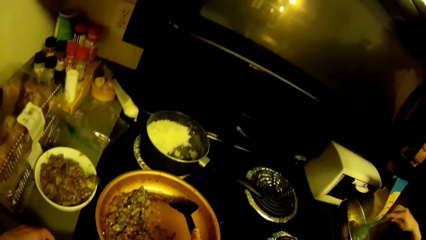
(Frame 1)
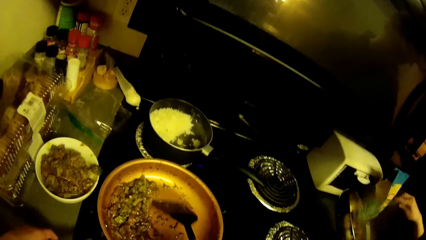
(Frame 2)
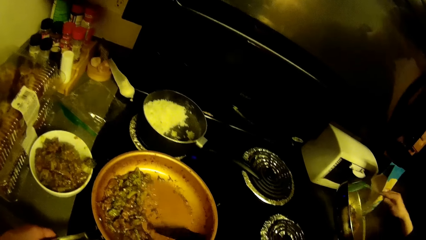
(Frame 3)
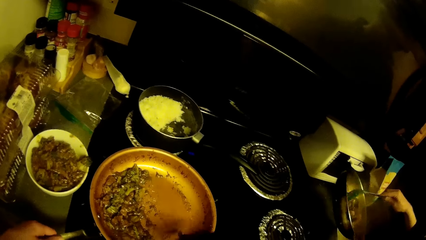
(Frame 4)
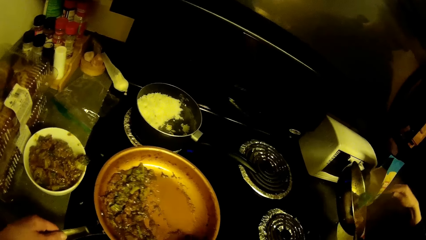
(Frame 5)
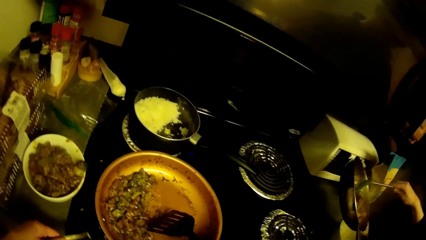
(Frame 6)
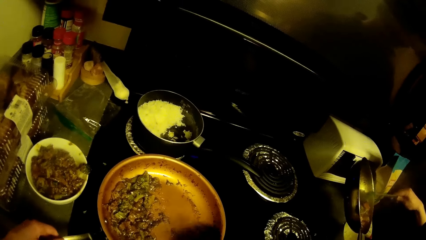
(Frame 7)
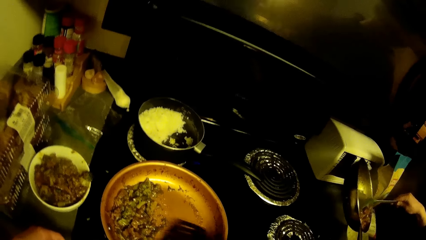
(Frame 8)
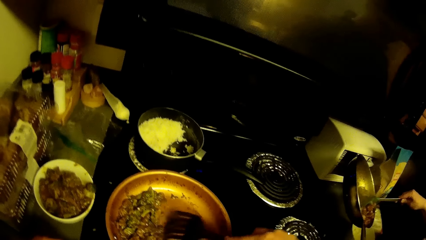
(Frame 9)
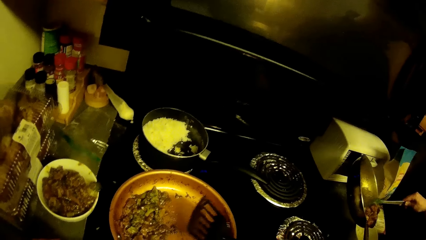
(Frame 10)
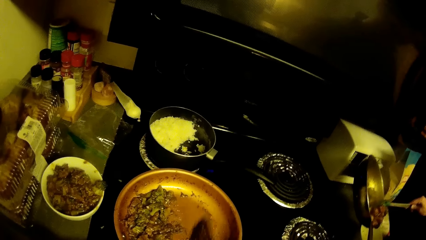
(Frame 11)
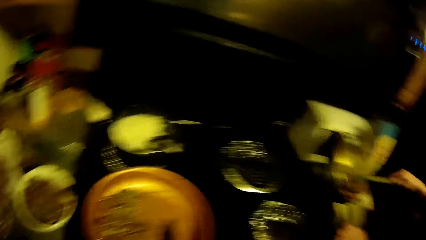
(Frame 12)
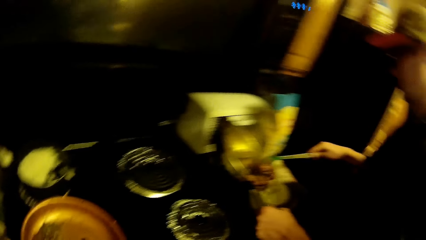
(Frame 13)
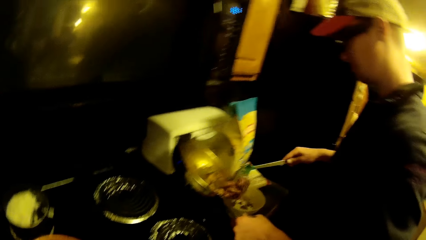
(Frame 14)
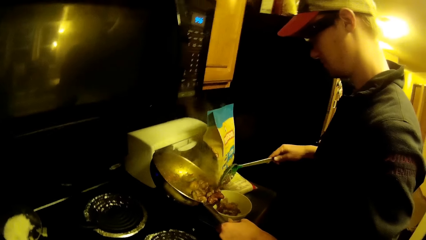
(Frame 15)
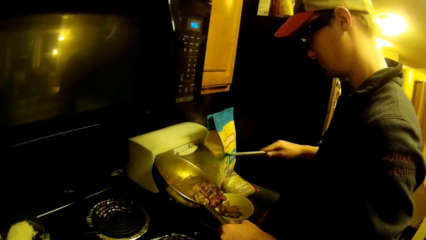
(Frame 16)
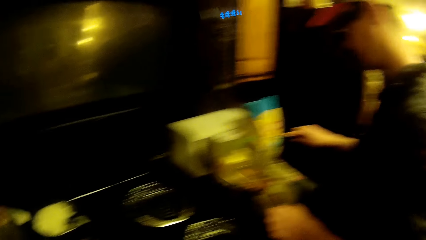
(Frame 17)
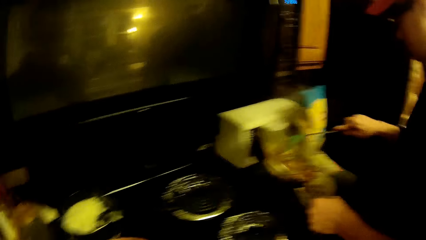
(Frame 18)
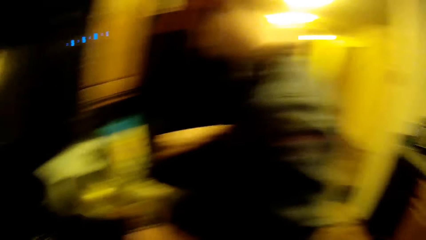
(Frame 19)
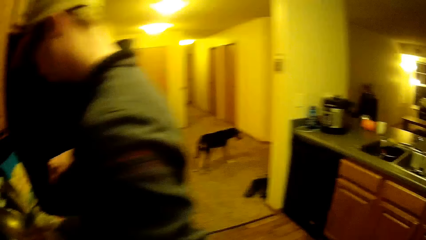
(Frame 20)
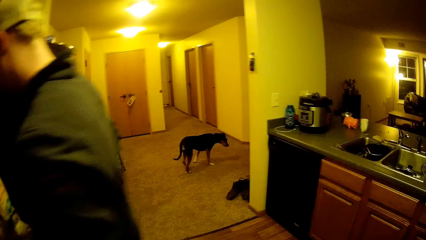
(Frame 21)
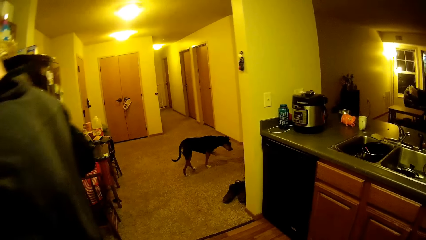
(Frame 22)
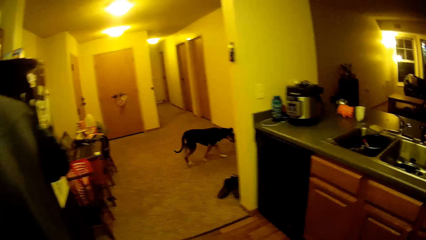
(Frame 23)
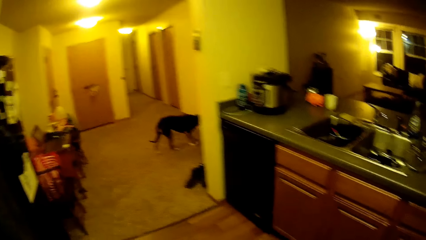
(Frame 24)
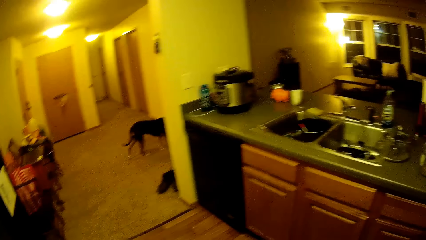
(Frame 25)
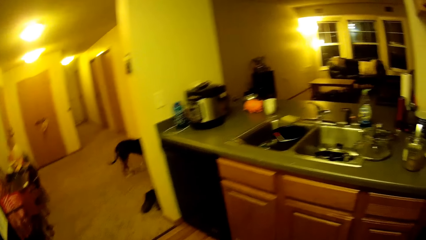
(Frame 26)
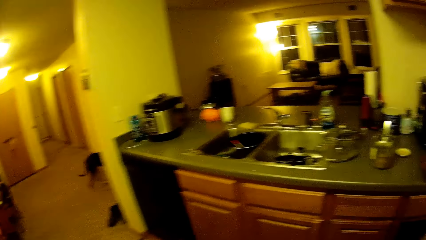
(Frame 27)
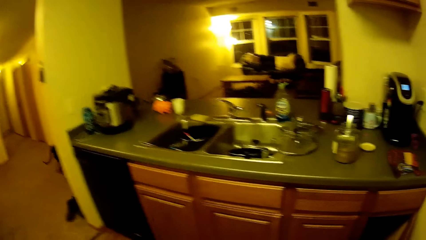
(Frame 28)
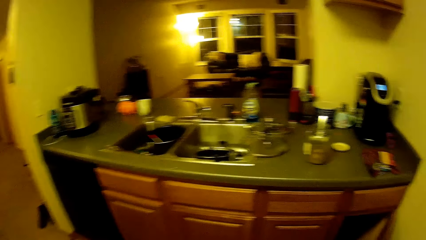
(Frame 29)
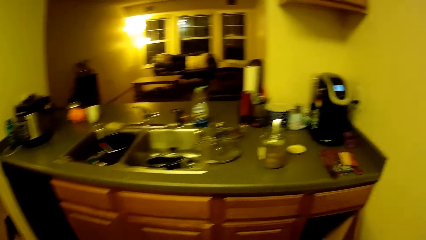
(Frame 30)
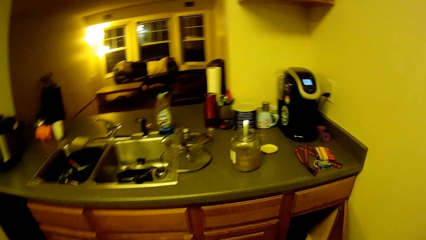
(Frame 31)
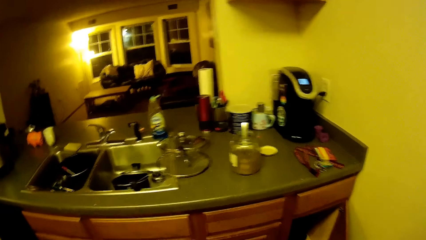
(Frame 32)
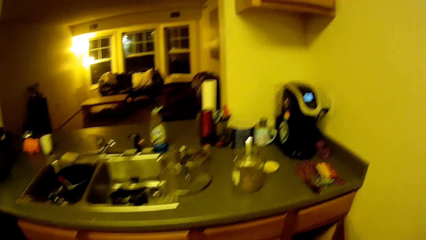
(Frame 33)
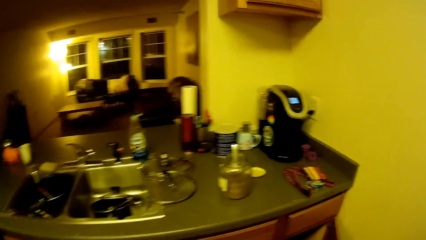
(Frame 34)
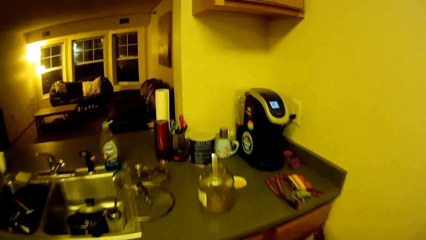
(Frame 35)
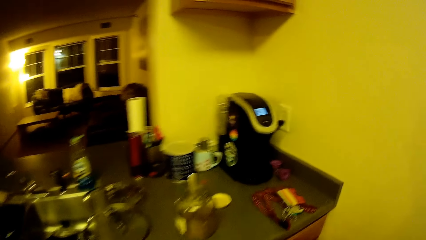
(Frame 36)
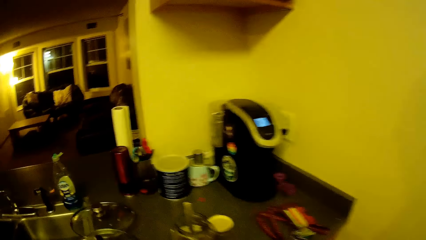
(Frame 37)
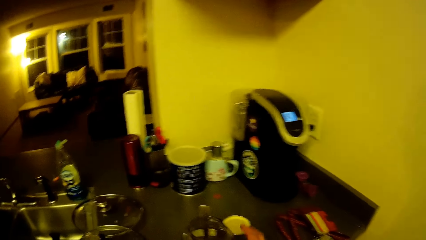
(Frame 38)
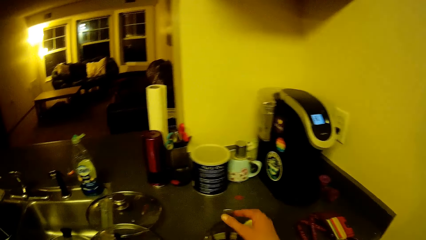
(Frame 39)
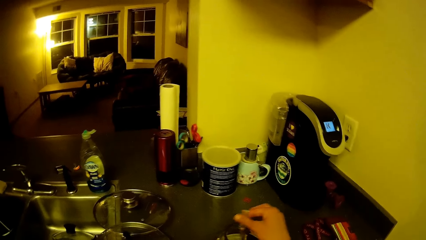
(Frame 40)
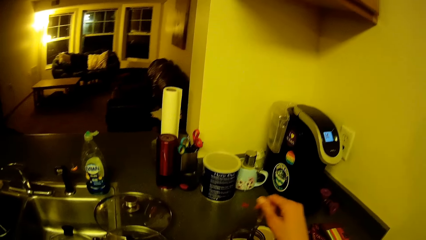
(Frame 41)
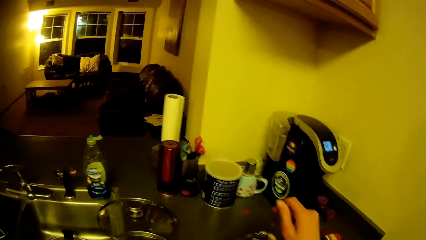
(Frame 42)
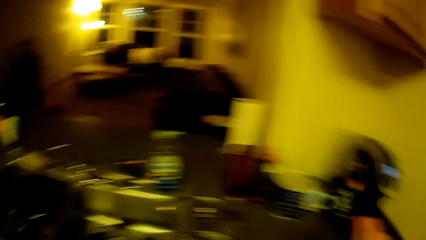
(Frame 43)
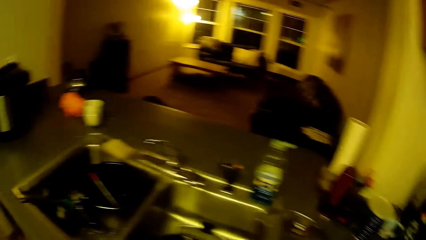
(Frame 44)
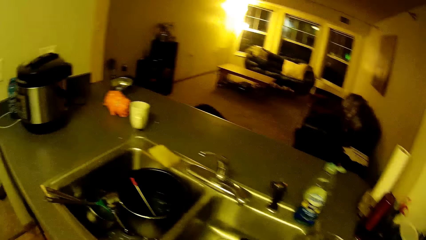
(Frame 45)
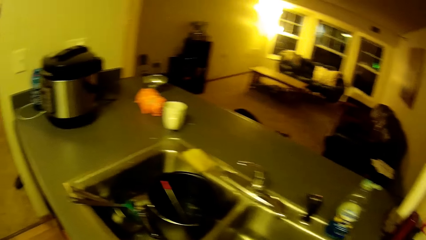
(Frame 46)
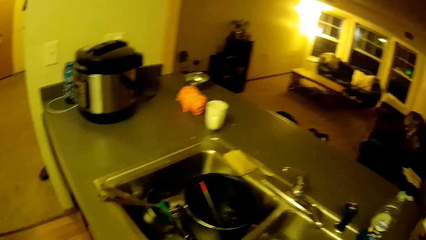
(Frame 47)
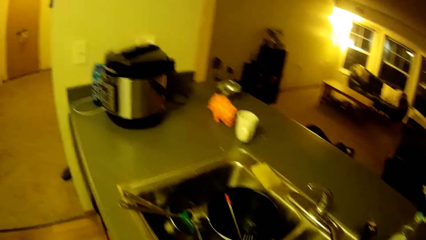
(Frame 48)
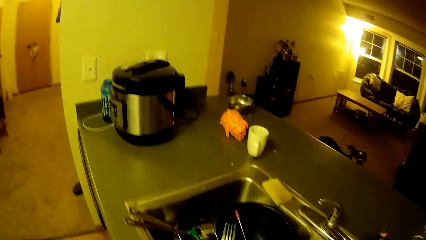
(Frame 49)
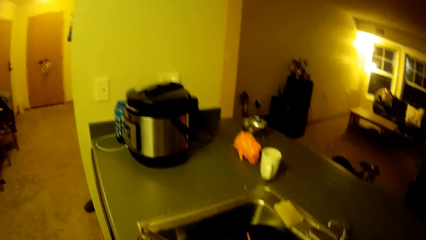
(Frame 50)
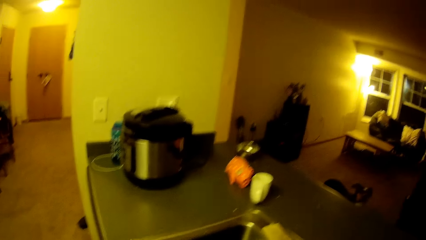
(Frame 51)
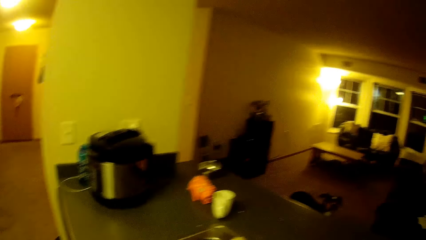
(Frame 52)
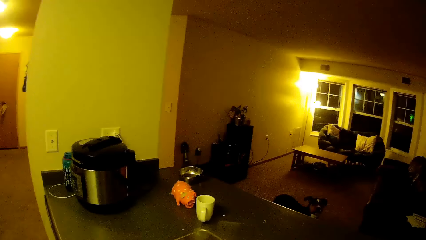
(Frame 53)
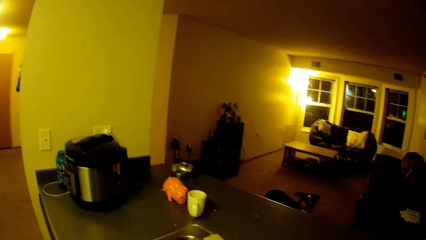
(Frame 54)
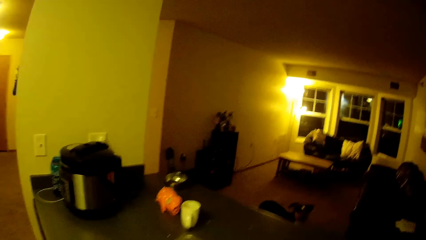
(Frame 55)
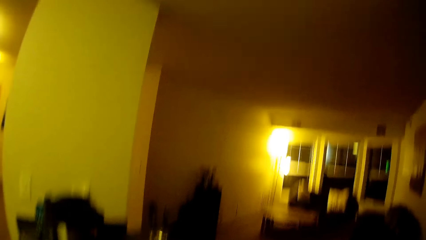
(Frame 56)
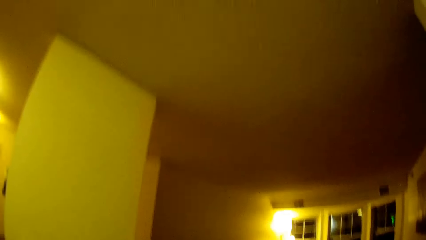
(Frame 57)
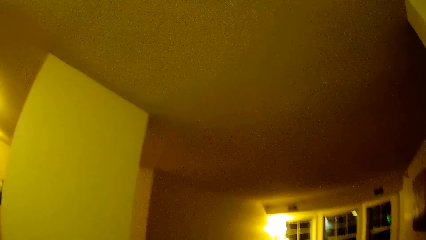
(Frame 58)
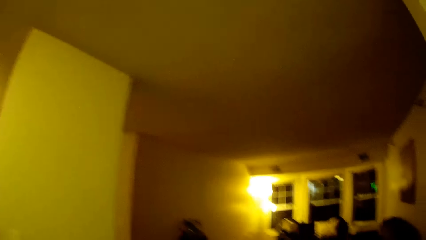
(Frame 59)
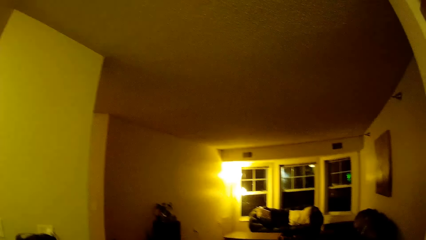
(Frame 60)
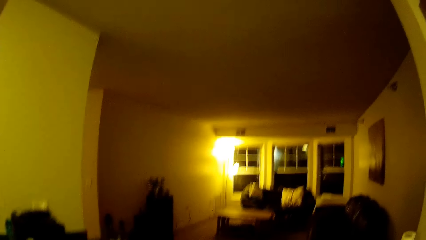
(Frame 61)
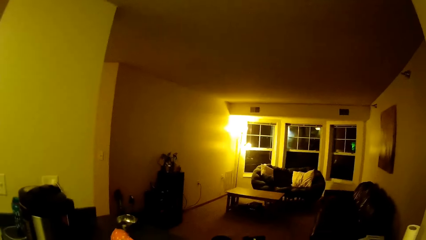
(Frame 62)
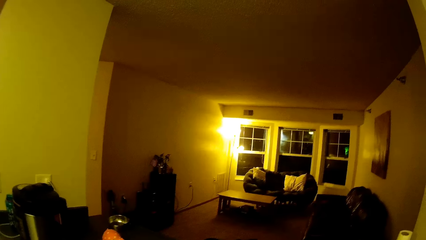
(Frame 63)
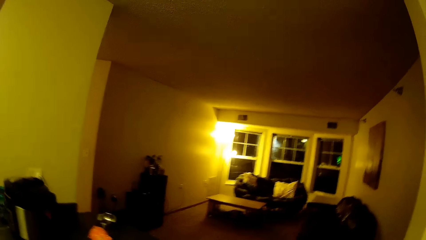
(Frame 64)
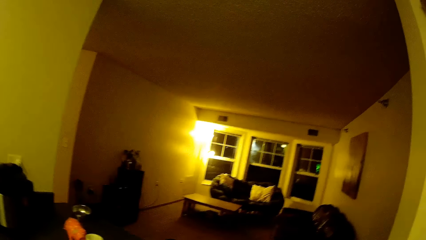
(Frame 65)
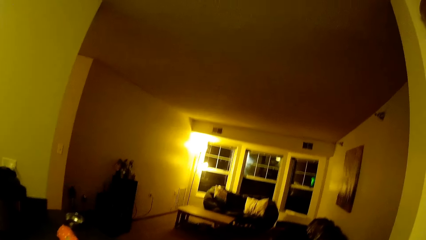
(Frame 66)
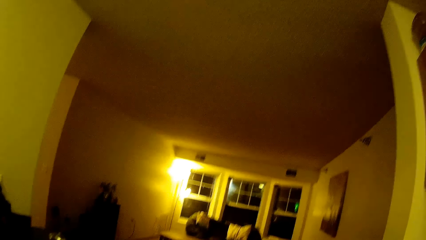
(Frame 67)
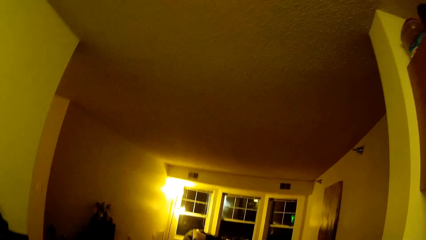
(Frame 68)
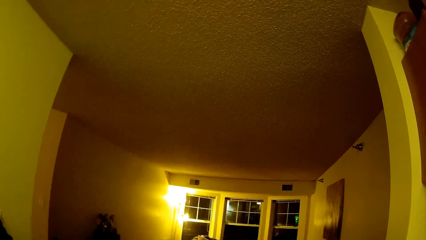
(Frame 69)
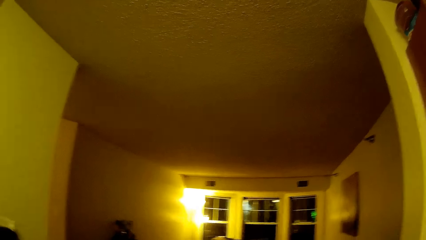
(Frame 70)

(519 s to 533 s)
The camera wearer stirs the food with a spoon. A man serves food in a bowl. The camera wearer looks at a dog. They walk to the sink. They pick up a spoon or fork from the counter. They look around. They look at a coffee dispenser. They look at seats.

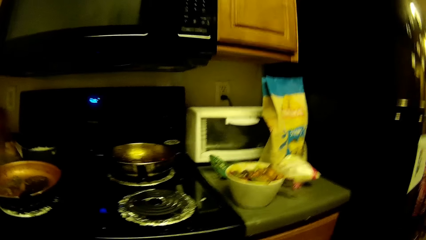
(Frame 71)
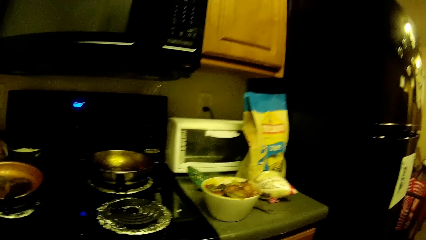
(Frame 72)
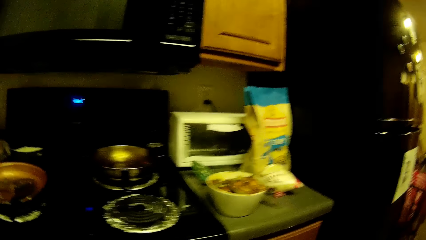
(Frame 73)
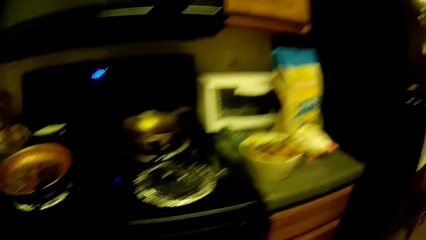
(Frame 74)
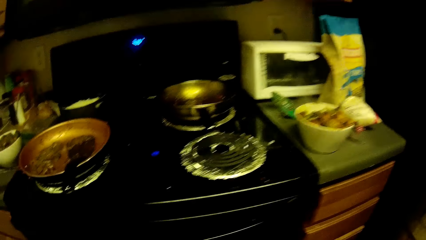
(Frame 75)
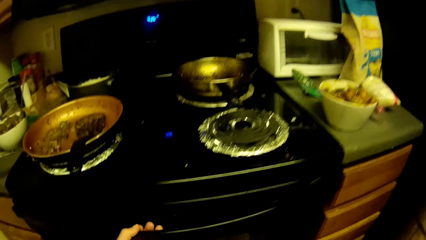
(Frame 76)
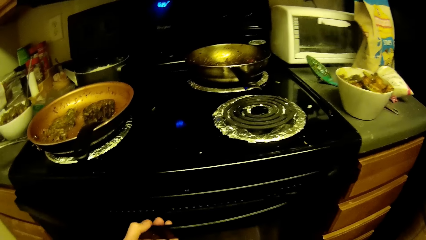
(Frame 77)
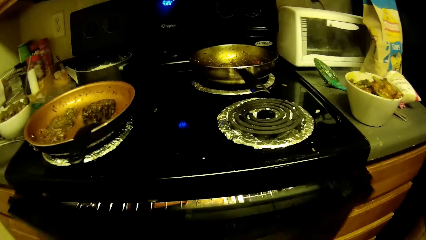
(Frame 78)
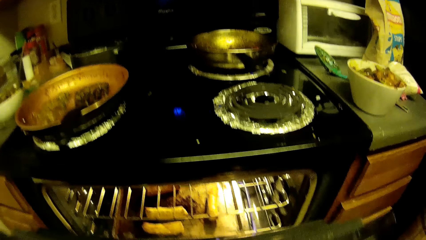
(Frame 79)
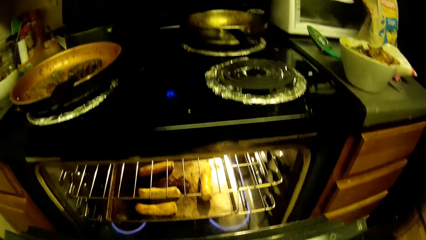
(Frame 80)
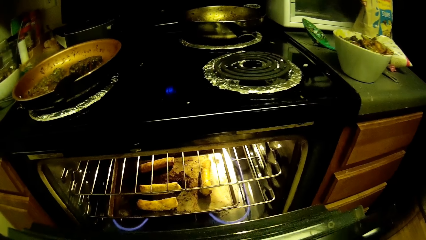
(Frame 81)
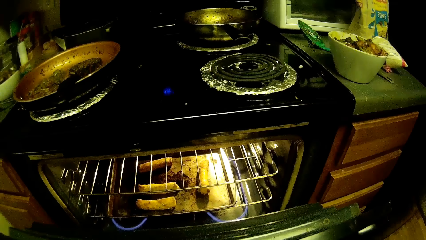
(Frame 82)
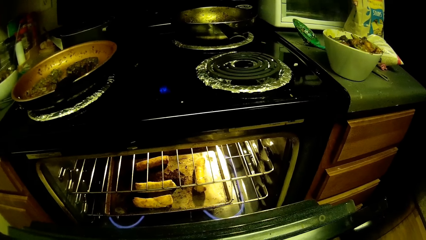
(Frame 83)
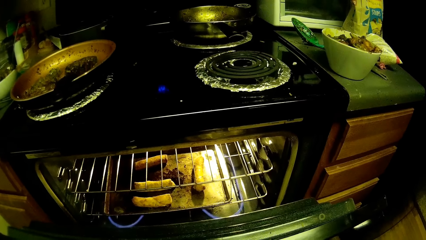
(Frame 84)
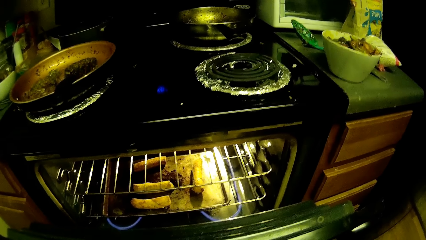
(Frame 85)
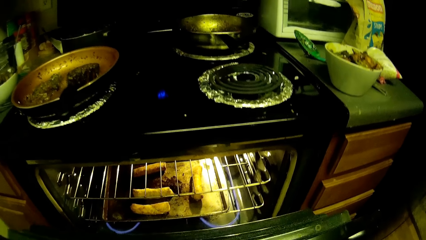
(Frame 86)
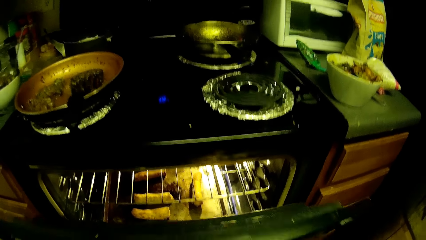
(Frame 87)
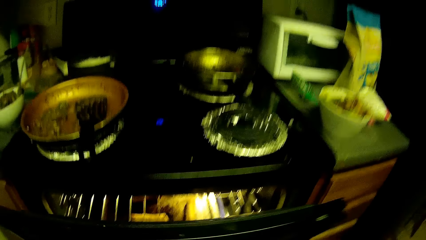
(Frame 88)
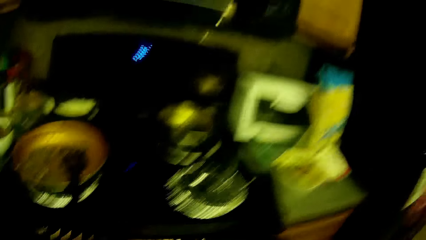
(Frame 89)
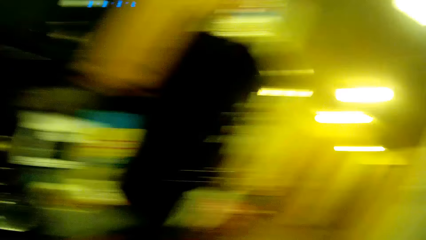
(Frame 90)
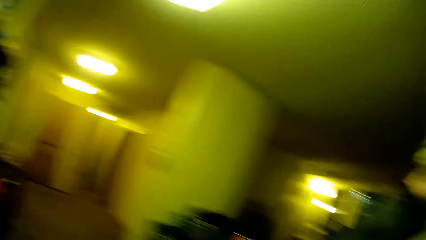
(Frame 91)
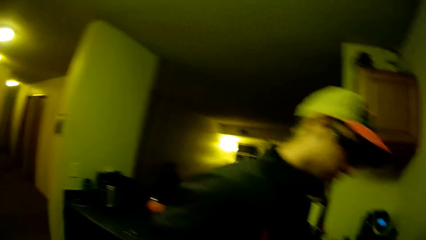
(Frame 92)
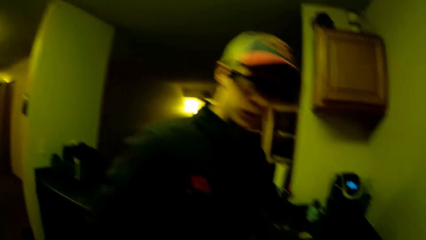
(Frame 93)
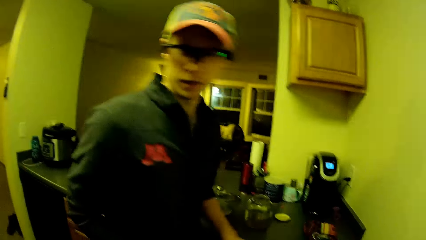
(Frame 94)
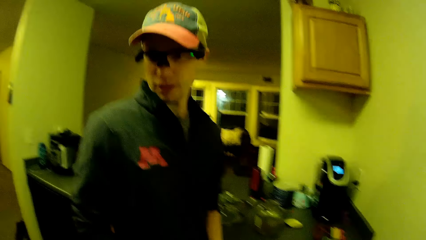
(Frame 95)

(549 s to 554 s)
The camera wearer opens the oven or cooker grill. They look inside the oven. They close the oven. They look at a man.
